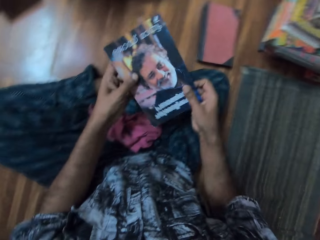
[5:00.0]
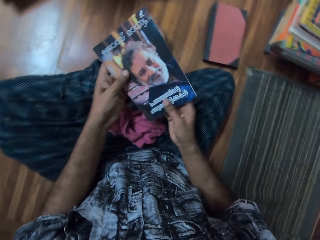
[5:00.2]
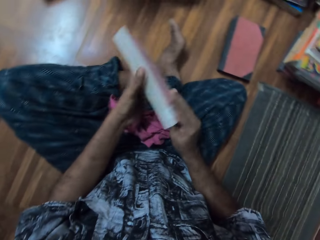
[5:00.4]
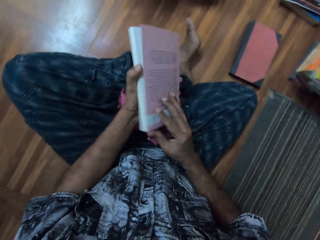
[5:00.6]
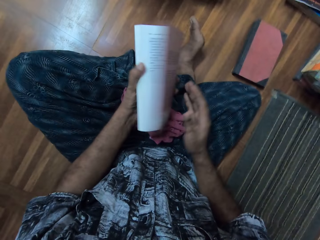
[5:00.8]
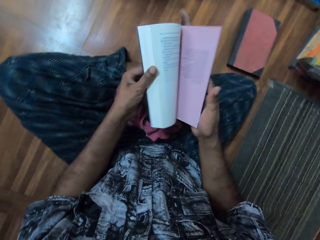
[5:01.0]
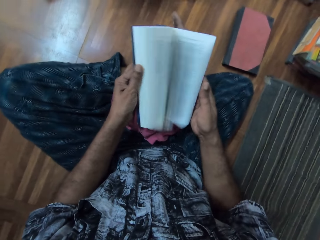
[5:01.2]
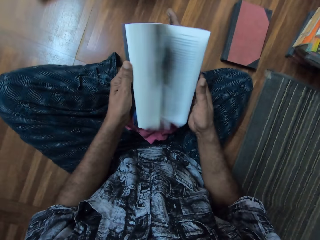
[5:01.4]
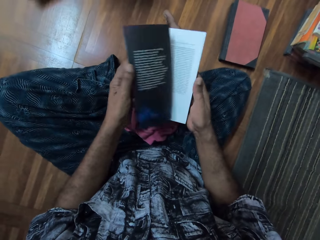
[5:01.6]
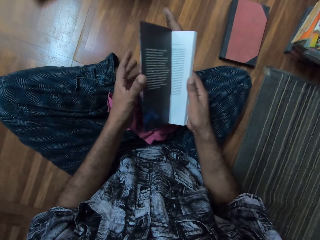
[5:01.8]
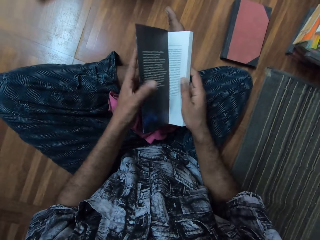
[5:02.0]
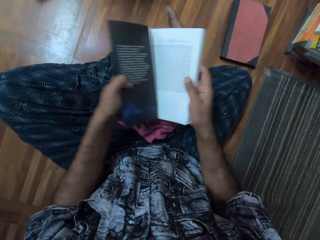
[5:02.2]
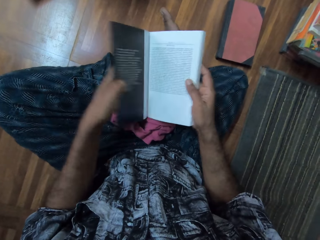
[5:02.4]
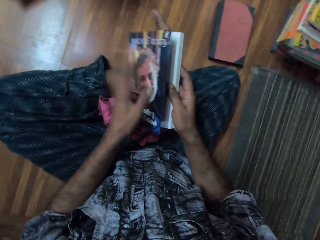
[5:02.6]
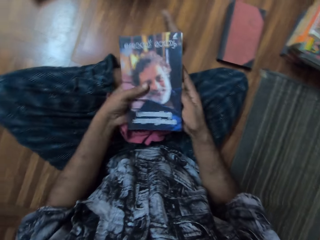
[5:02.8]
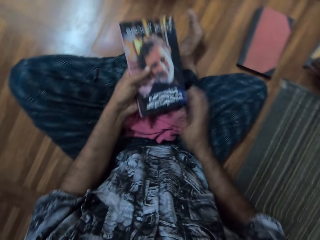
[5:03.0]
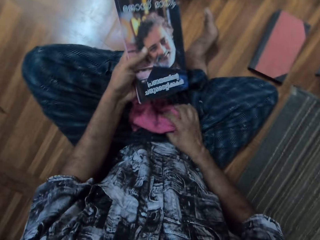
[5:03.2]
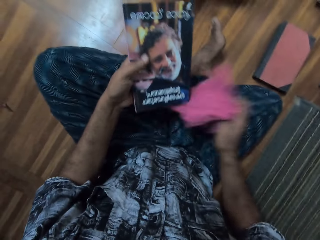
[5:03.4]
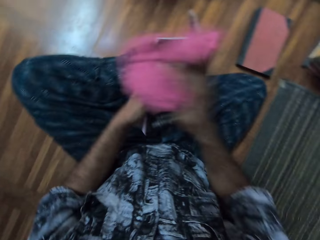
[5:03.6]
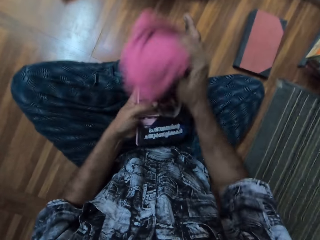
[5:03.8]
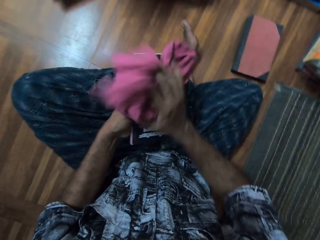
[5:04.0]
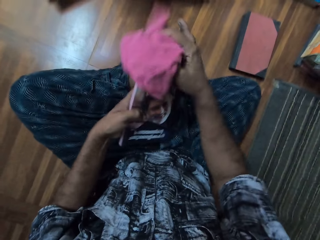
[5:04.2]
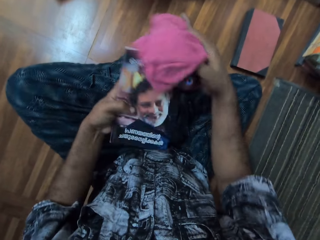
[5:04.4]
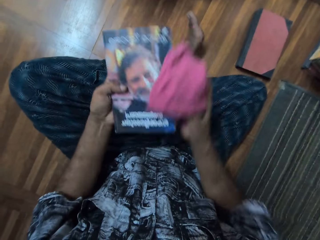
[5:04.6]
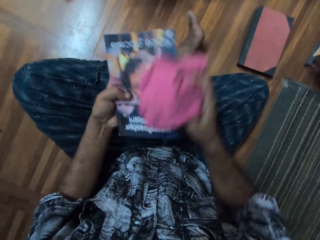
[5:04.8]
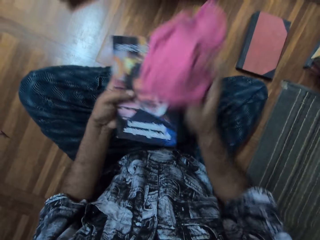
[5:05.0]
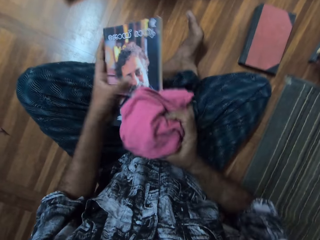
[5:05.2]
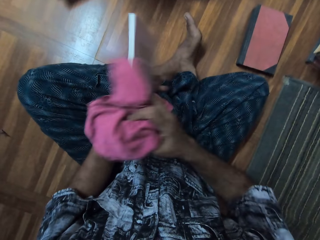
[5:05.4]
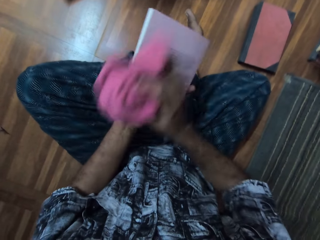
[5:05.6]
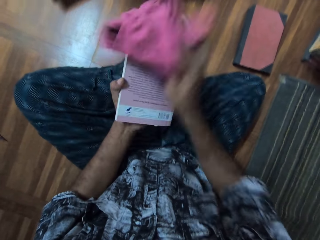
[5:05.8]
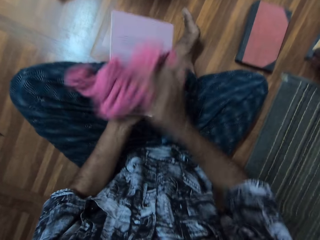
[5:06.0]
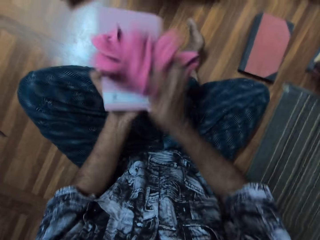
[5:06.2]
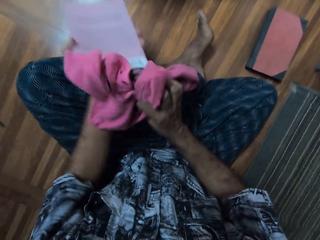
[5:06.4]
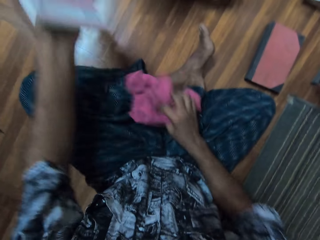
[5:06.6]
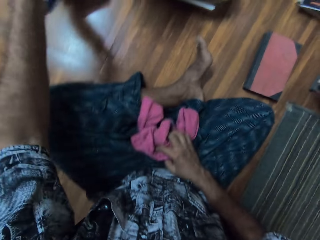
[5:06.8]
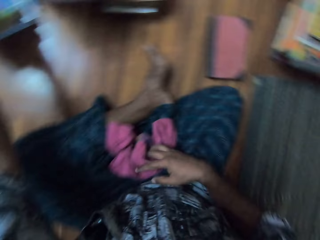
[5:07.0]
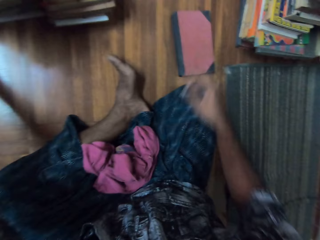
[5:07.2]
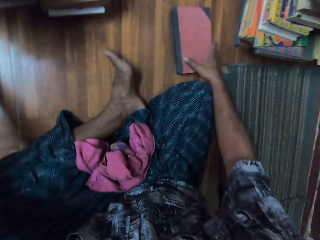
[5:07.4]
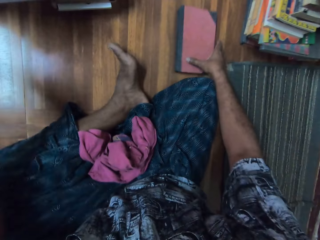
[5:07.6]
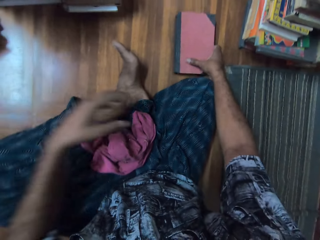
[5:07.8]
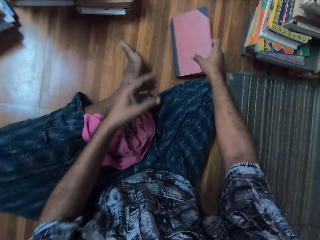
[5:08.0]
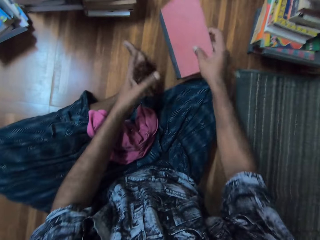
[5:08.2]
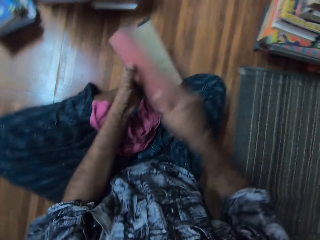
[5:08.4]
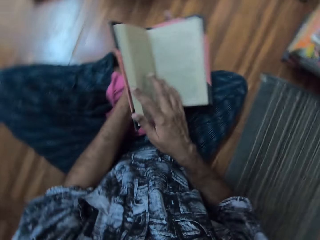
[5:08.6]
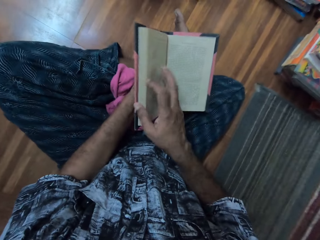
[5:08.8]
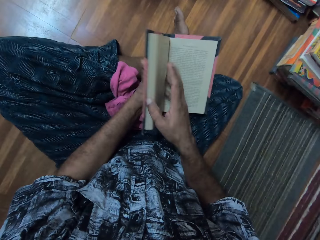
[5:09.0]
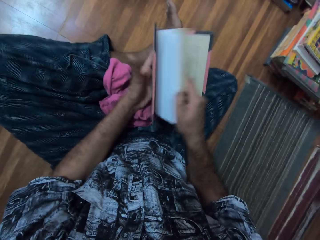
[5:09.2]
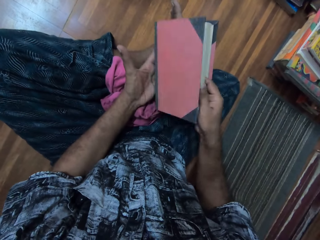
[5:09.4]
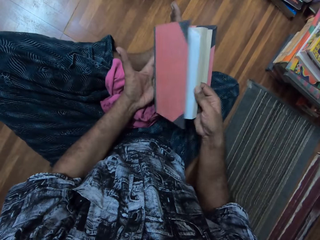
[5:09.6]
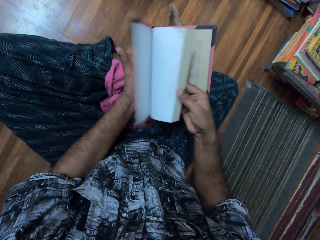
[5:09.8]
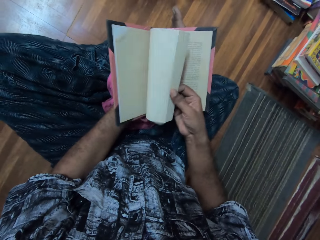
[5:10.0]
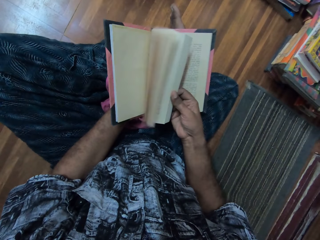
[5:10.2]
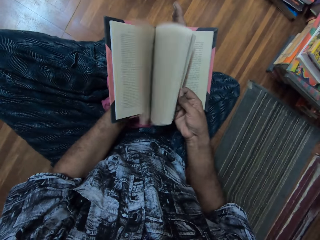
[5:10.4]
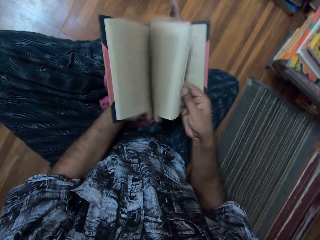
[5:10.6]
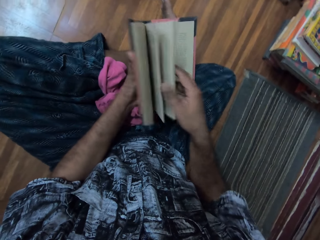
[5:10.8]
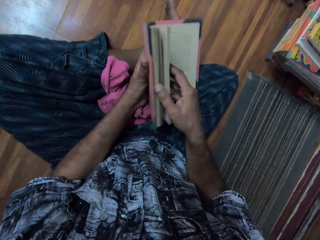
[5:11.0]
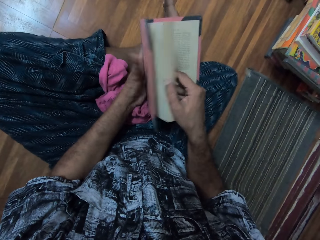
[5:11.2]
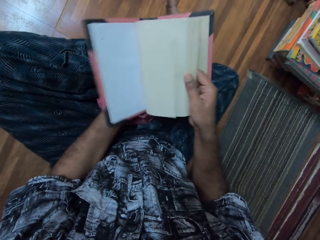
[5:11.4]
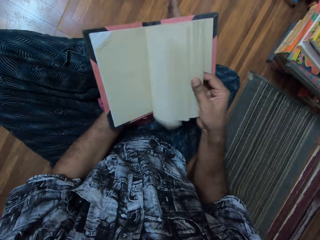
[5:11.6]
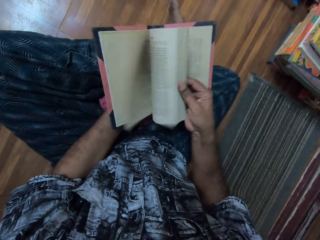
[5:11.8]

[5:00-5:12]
The camera wearer picks up a book. They hold the book with the left hand. They open the book and peruse the book. They pick a cloth with the right hand. They wipe the book with the cloth. They put the book away. They drop the book. They pick the book from the floor. They open the book. They peruse the book. They flip the pages.

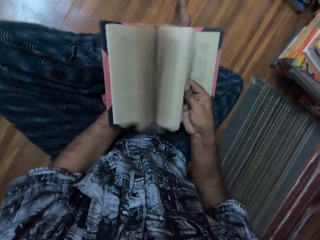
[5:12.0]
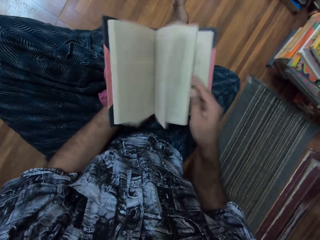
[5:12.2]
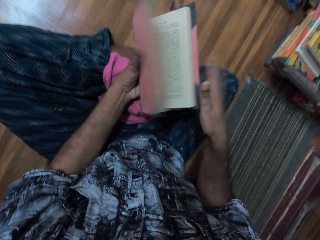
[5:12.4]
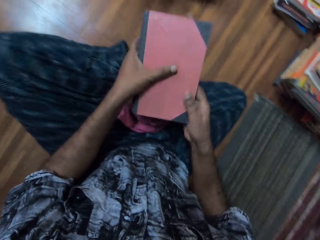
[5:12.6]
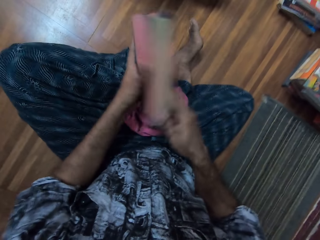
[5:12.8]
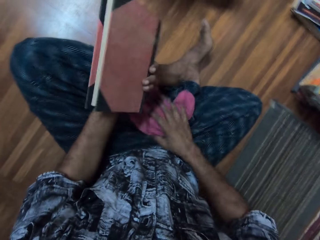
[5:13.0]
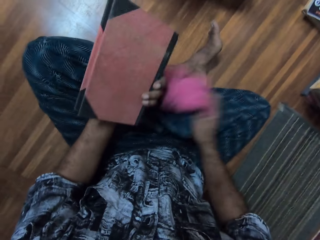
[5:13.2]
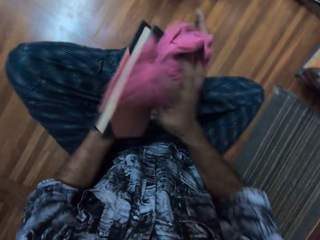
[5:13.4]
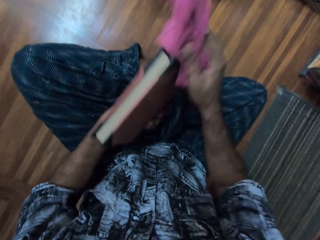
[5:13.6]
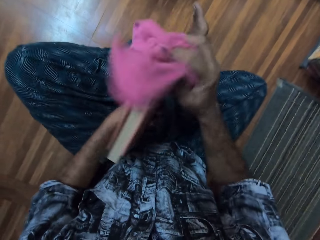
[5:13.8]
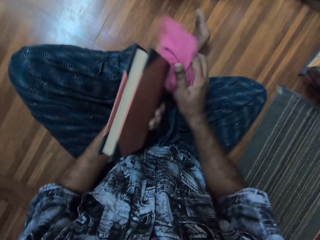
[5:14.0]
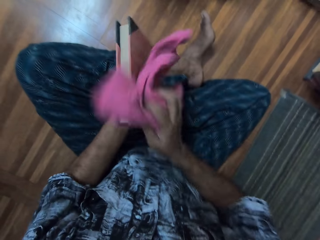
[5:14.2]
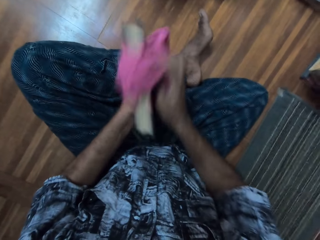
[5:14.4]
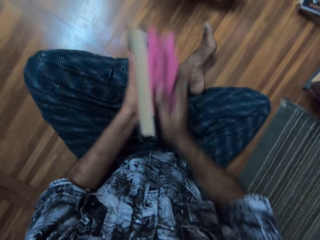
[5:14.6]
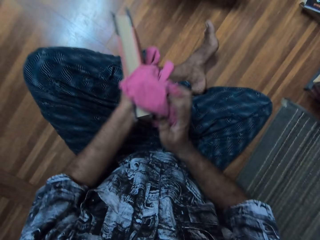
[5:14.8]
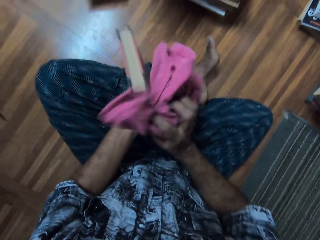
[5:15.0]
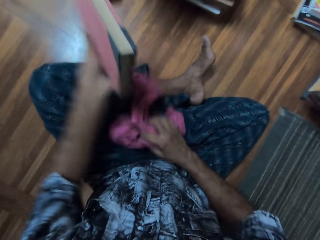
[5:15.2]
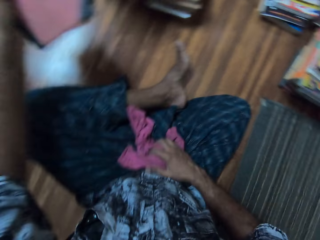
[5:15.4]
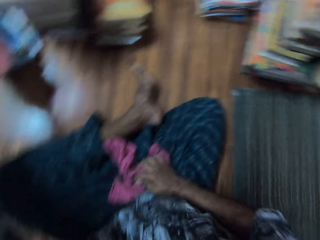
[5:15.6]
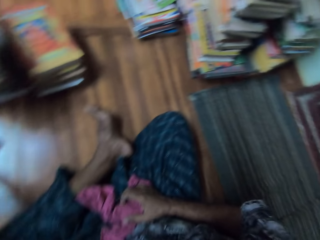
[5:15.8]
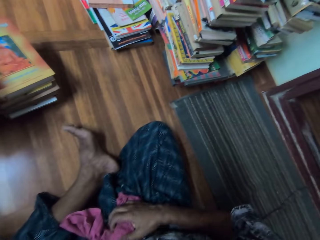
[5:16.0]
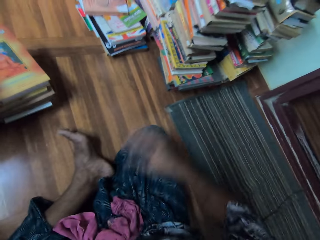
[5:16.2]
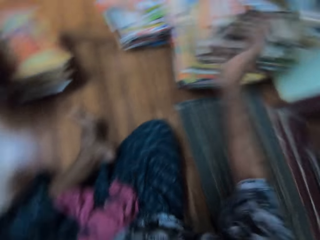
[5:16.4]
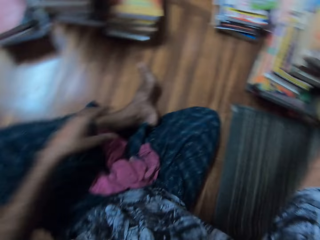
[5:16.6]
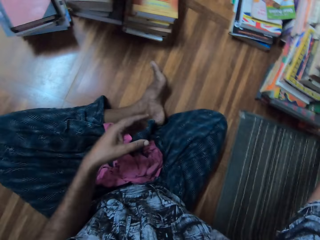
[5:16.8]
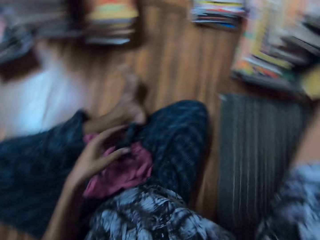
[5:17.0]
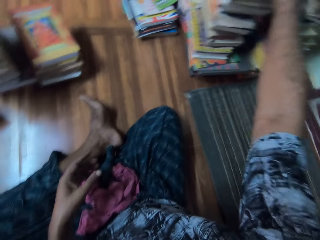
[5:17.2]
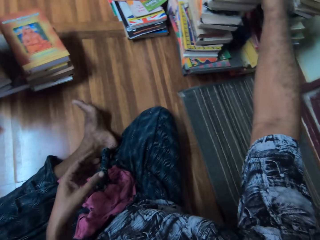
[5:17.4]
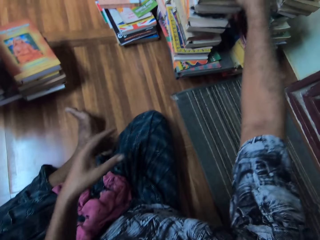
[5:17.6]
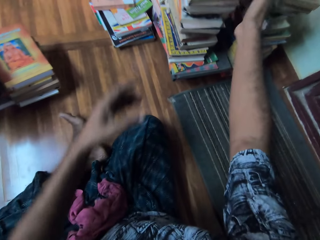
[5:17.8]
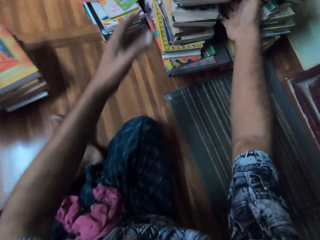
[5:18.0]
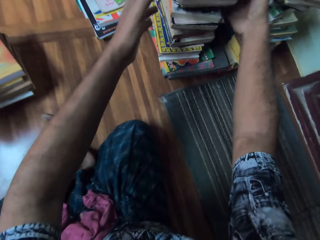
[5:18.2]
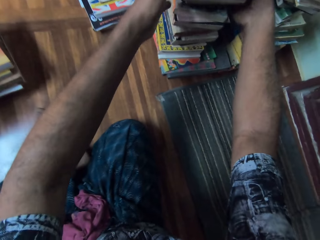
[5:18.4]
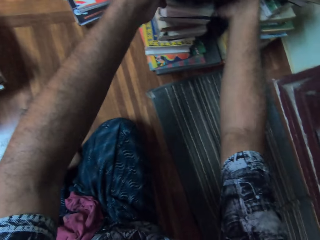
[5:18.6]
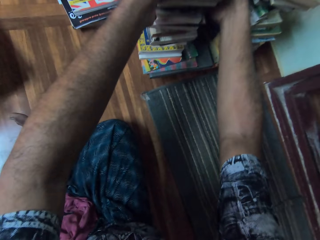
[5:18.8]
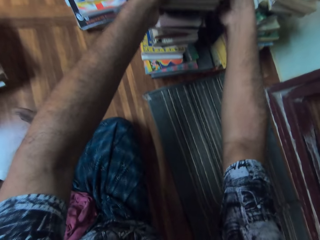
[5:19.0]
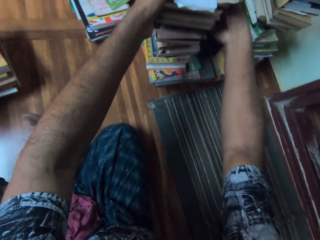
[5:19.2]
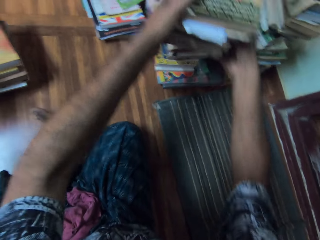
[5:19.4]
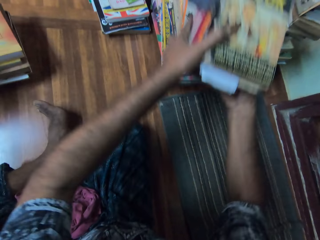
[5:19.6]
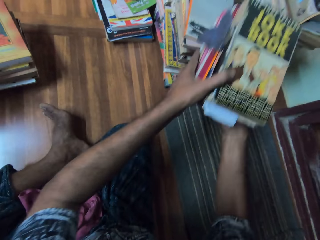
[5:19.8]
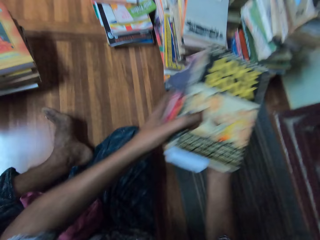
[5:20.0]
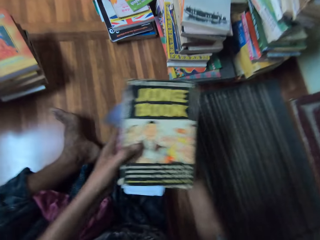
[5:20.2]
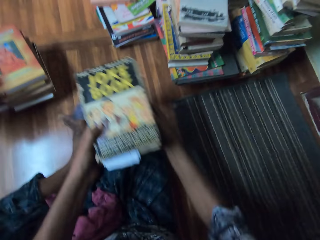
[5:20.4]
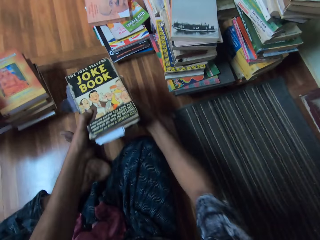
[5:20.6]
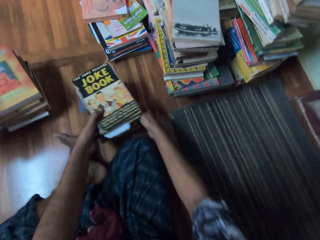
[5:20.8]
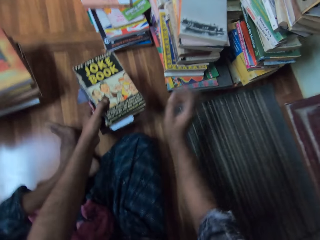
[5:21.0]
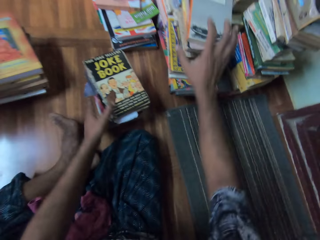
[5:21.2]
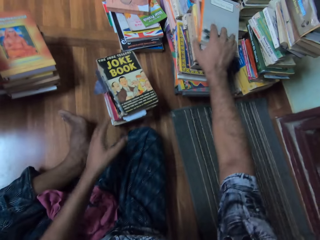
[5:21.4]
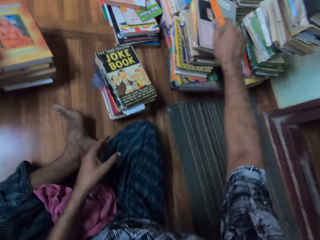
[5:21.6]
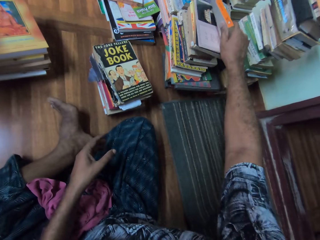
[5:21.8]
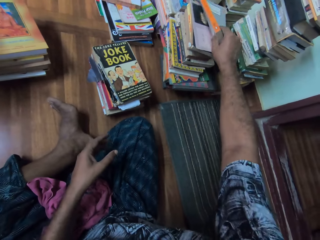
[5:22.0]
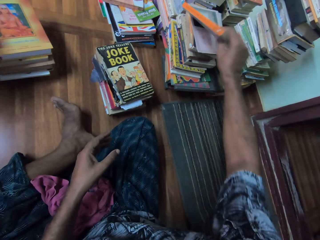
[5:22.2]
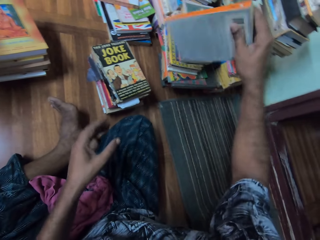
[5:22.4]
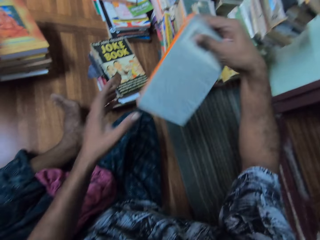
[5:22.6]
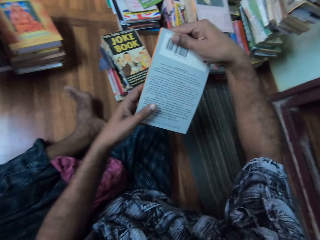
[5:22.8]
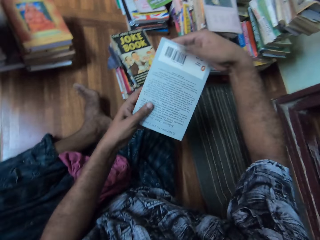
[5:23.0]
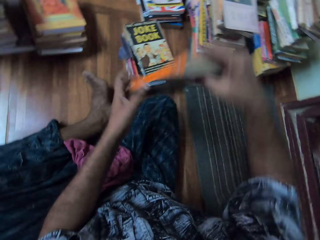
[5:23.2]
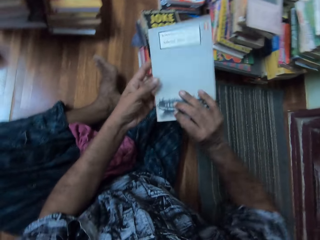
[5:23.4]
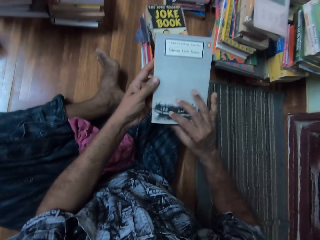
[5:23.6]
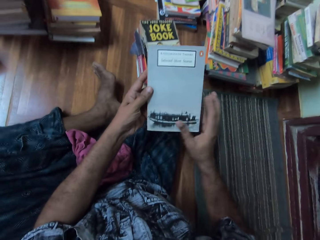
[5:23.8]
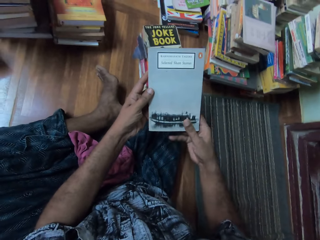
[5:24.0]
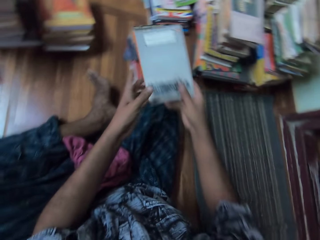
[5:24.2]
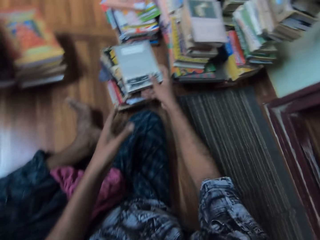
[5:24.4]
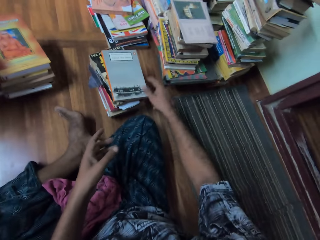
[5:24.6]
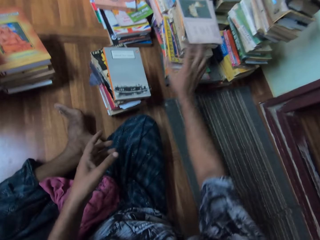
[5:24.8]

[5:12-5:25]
The camera wearer picks up a cloth. They wipe a book with fabric. They put the book away. They drop the book. They raise the right hand. They hold the books with both hands. They lower the books. They pick the books with both hands. They put the books on the floor. They pick the book with the right hand. They look at the book. They turn the book. They put the book on top of the other books.
